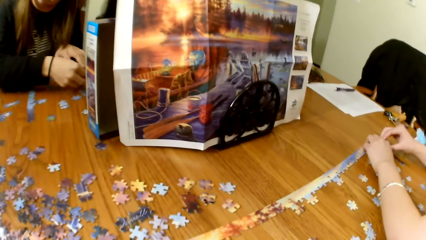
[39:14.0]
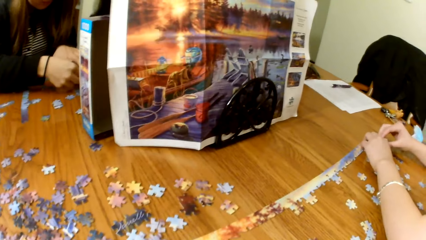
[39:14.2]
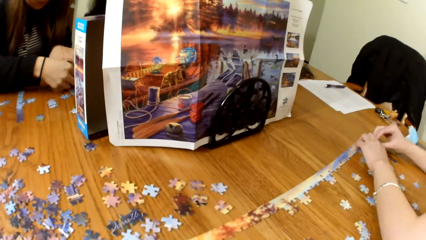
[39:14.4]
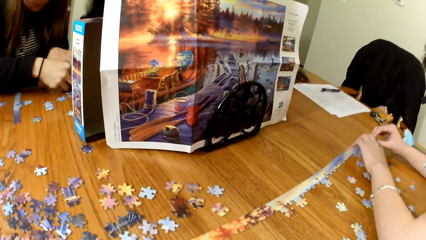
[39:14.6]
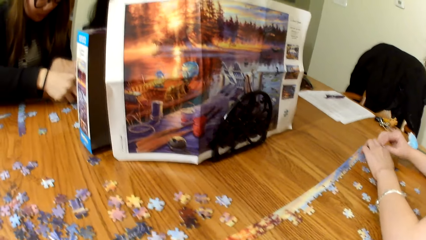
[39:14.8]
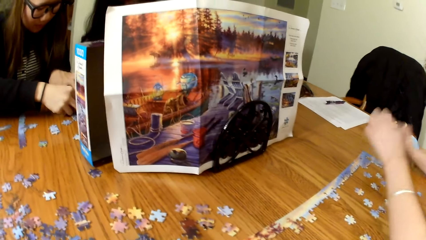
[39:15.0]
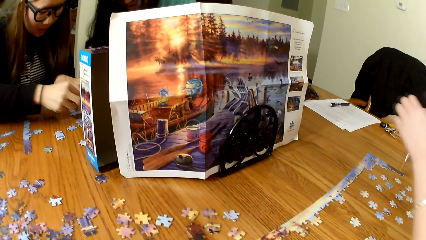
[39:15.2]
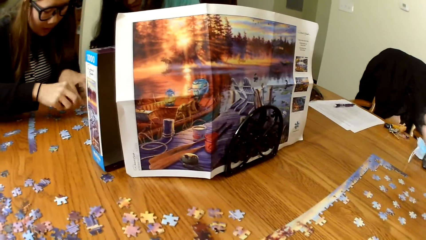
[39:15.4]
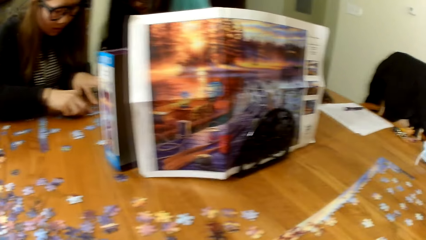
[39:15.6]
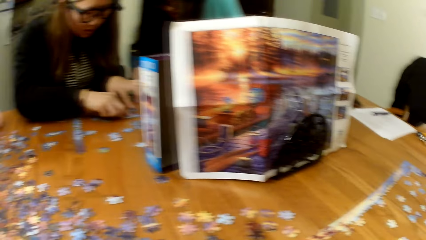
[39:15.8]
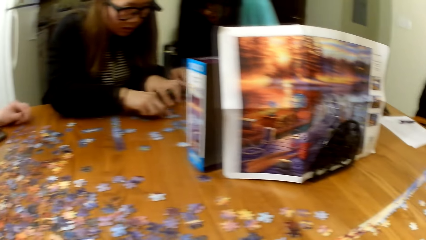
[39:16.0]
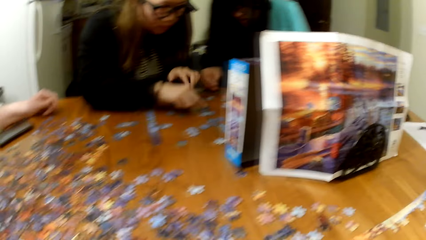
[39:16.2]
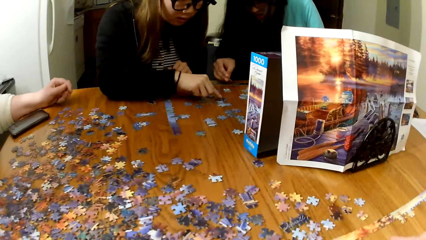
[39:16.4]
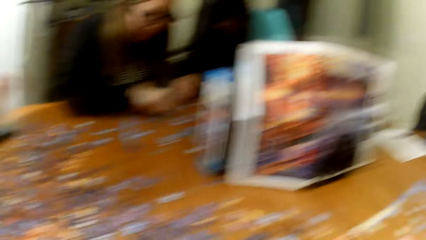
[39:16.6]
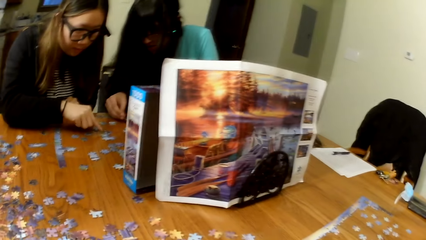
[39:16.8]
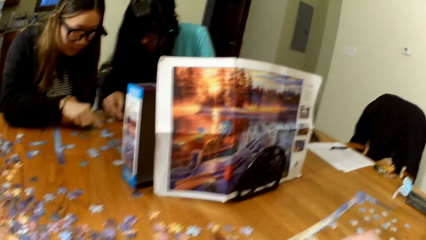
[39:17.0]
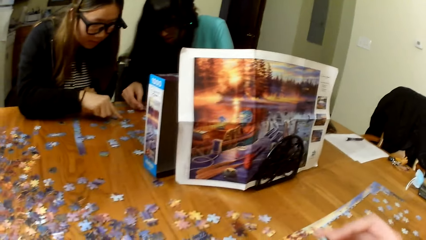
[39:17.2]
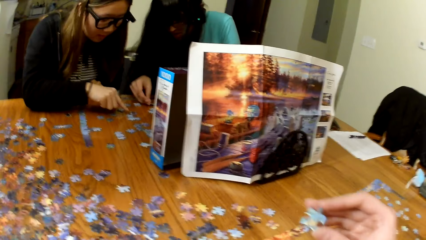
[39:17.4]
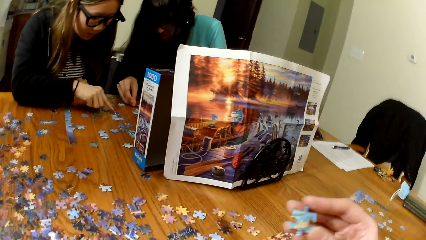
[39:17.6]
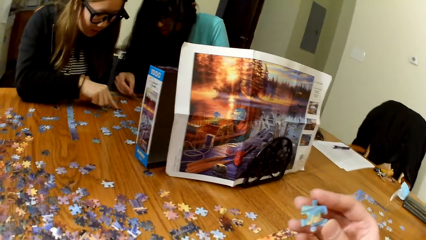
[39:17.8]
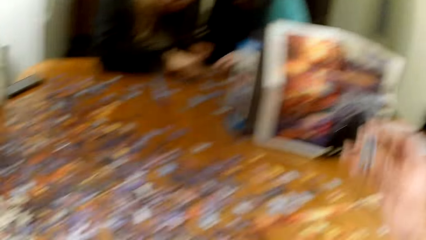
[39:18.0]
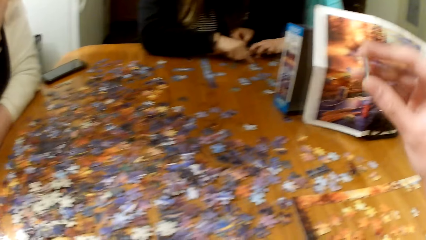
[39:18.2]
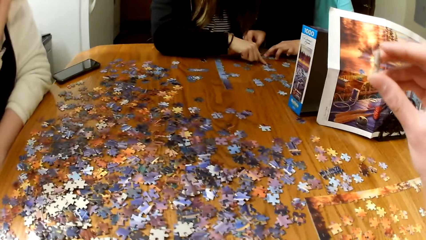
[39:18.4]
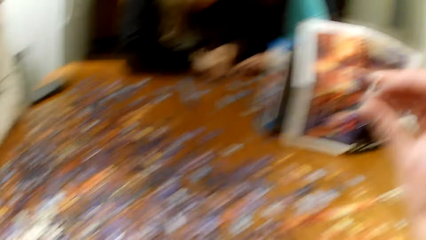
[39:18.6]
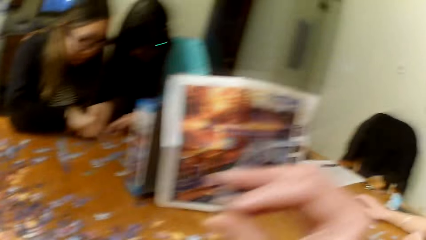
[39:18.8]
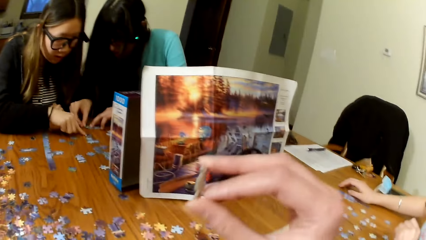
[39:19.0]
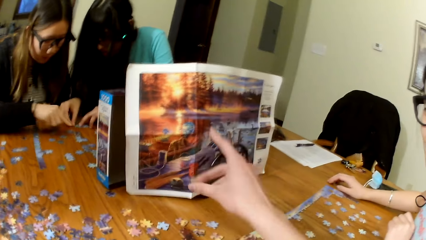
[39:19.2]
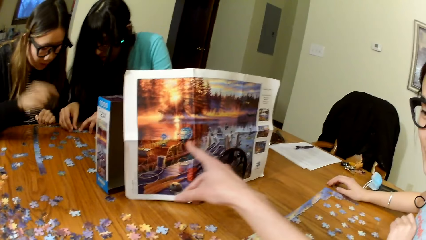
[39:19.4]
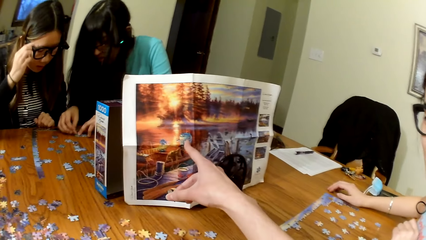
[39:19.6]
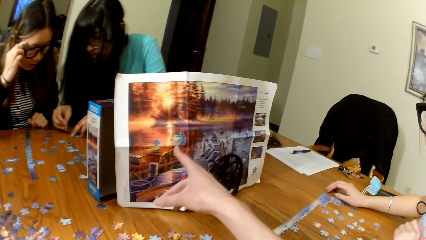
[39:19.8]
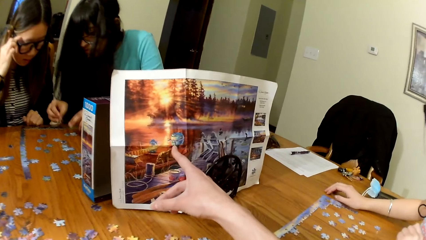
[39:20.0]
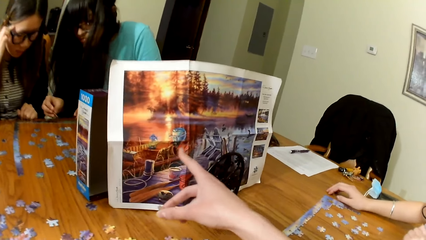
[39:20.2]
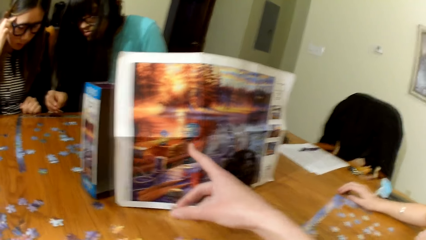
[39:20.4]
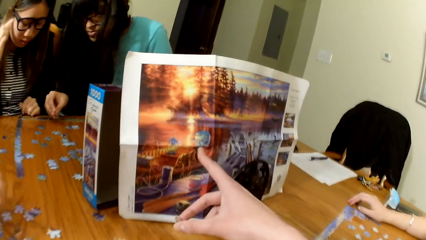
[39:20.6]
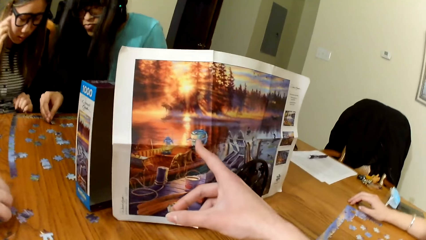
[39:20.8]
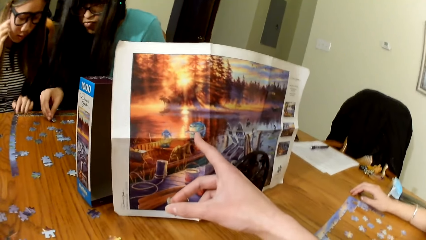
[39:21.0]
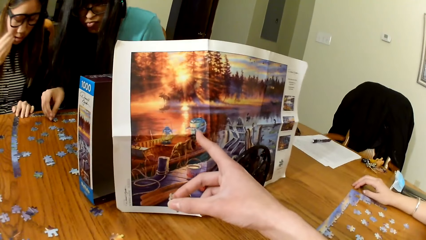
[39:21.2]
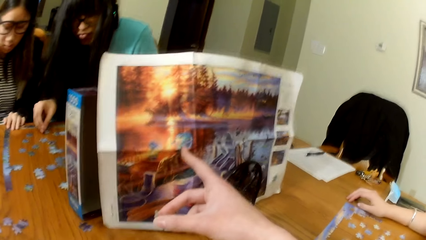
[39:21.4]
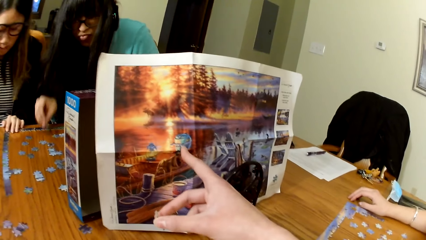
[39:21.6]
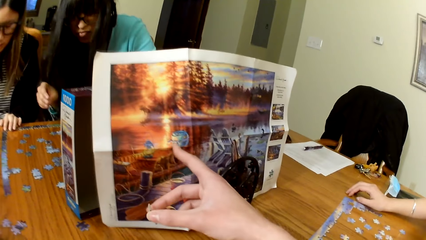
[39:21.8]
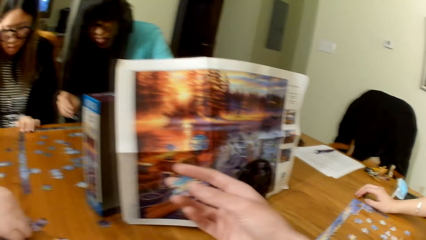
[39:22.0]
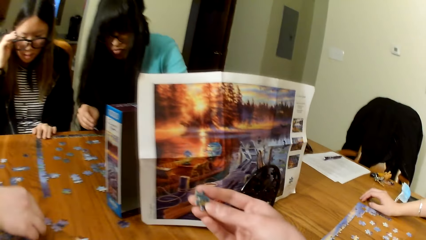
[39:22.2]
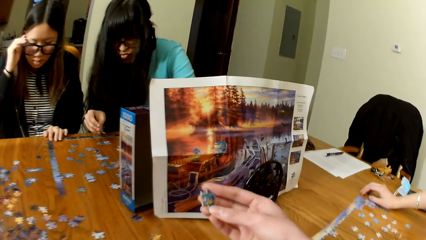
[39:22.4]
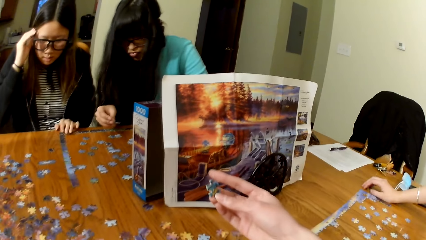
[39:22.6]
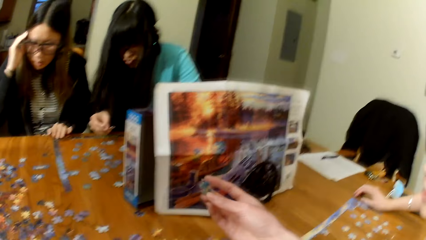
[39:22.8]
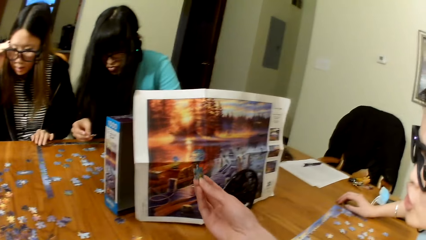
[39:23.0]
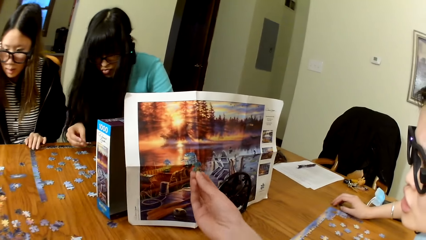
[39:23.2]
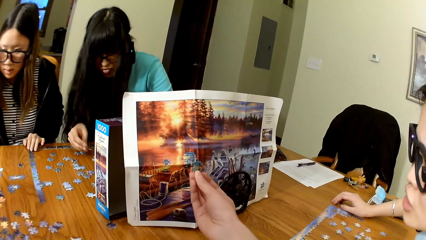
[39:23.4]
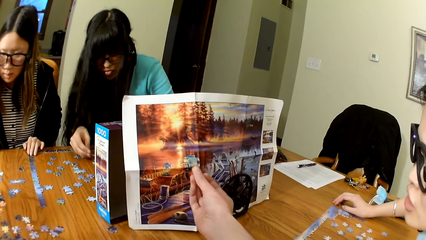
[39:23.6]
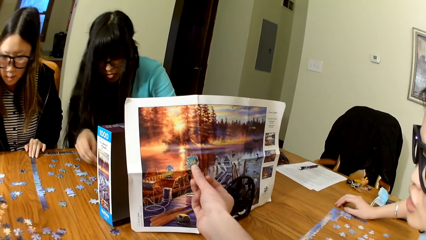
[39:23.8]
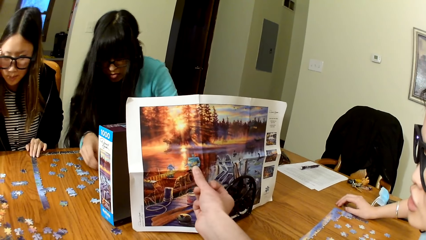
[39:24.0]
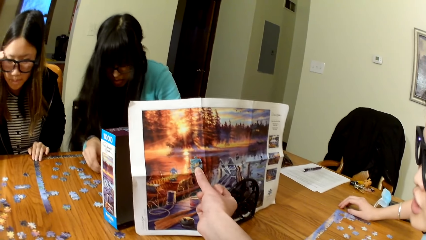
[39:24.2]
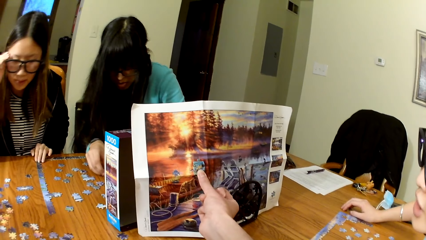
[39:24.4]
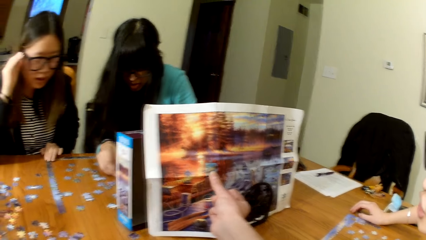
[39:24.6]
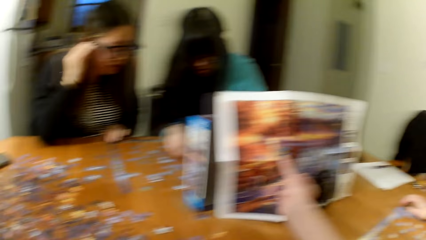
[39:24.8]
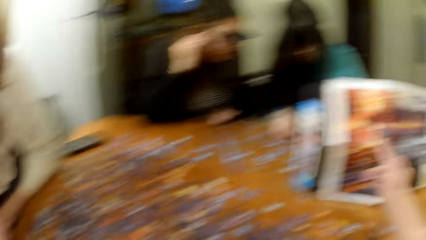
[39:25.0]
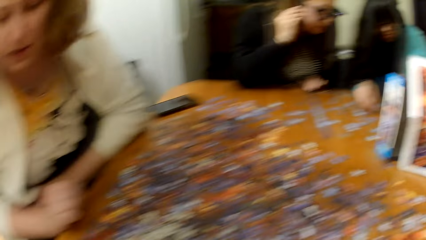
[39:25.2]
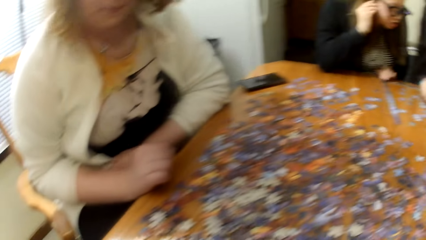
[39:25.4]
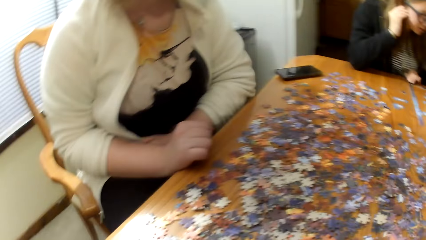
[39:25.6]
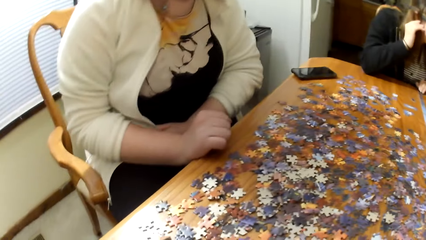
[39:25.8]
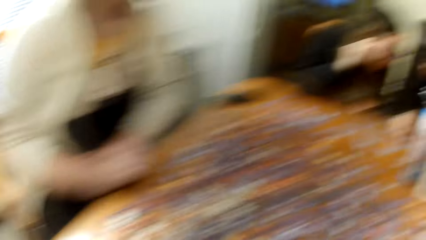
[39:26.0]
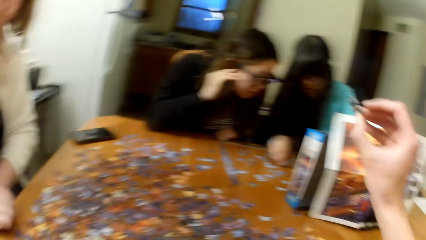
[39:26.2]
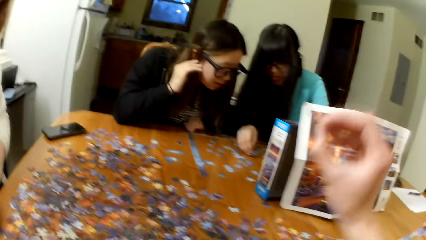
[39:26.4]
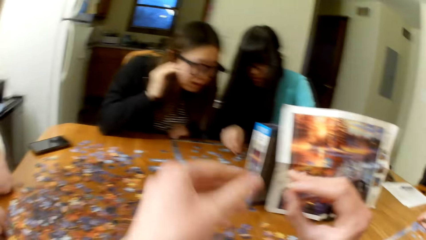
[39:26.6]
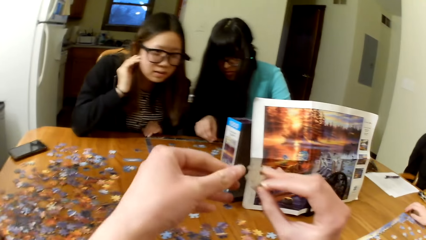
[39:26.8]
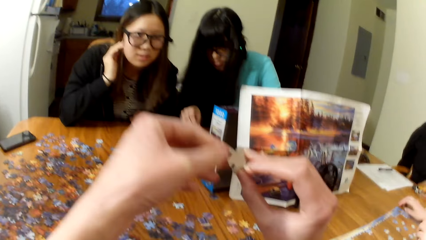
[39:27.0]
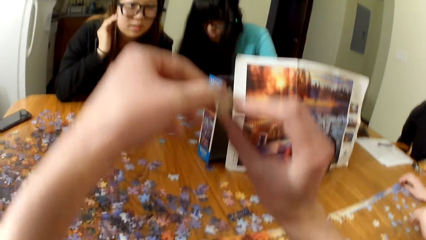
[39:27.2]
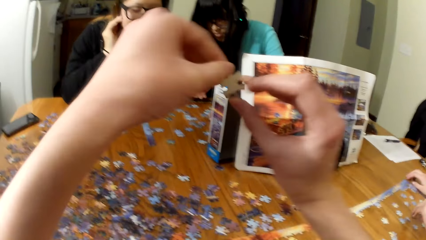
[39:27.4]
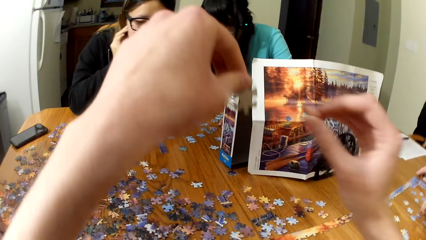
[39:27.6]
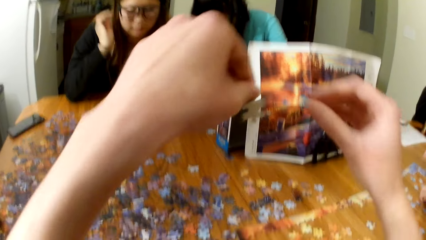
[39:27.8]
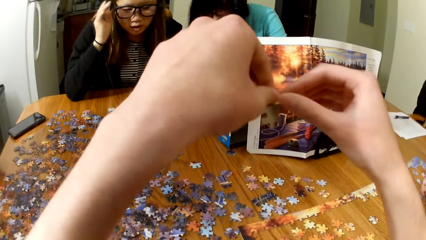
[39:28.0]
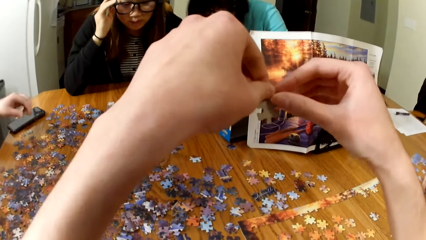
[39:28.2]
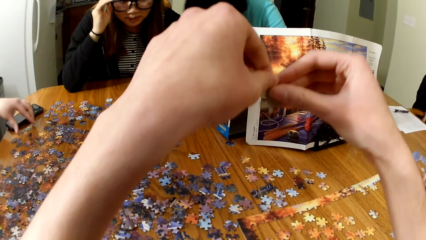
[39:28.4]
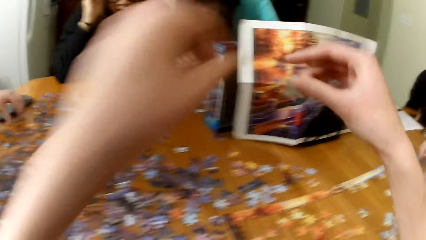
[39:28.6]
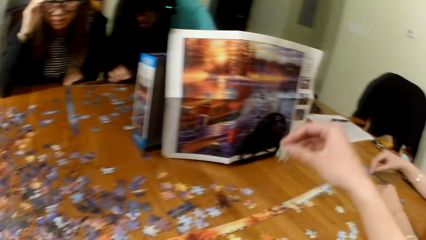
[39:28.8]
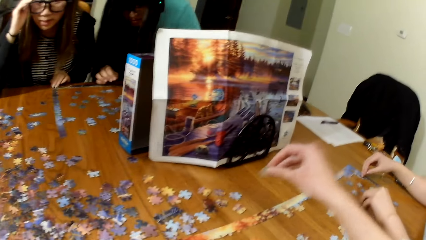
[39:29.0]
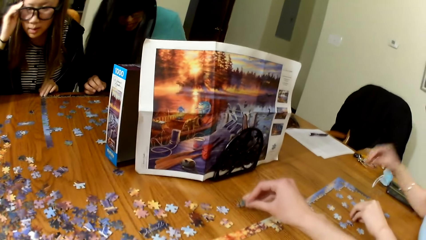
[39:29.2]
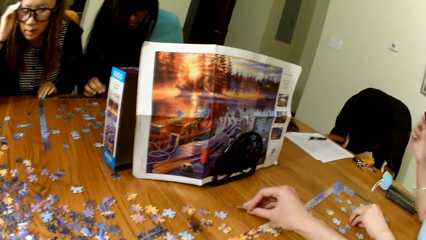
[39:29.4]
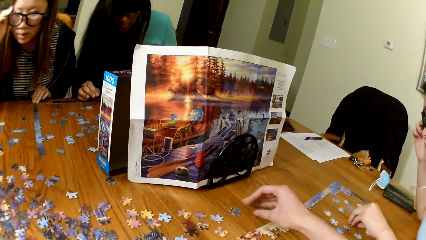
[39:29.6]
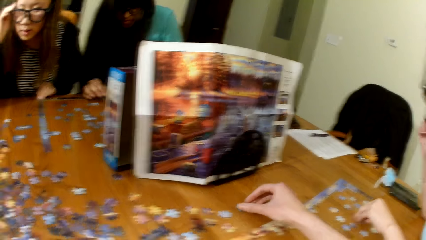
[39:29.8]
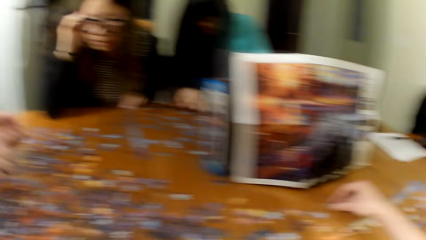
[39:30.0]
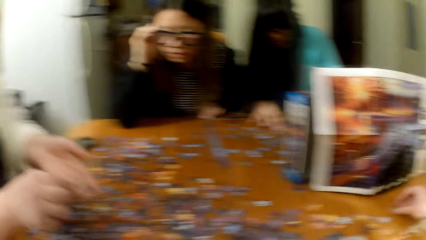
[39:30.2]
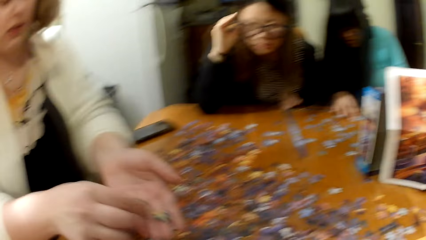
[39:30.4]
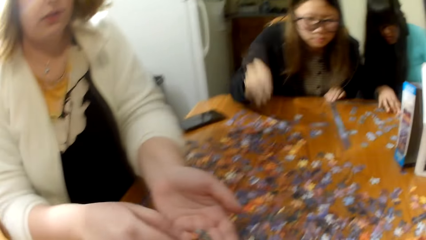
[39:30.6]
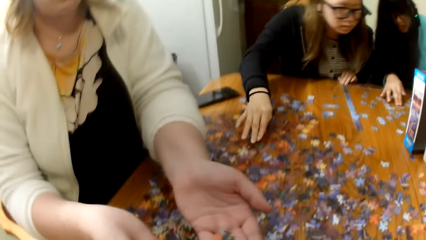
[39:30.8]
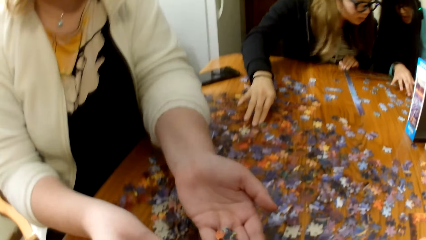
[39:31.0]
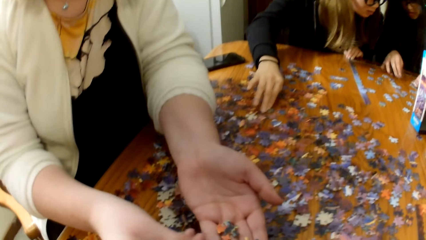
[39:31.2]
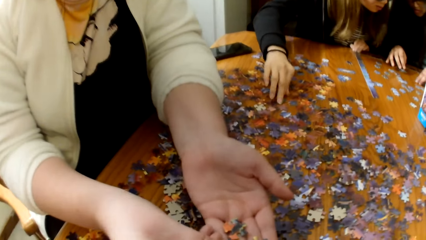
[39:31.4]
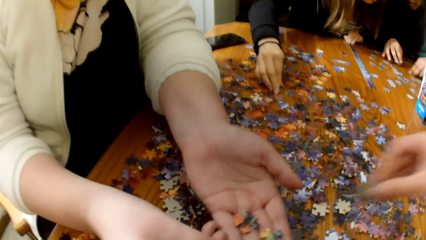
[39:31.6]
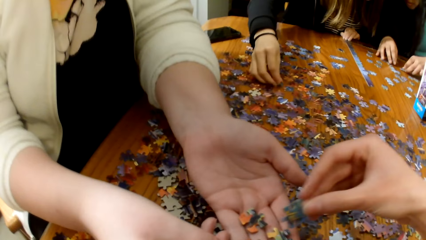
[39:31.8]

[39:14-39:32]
A lady and another lady play the jigsaw. The camera wearer lifts the puzzle piece. They look at the paper. They look for puzzle pieces. They place the piece of the puzzle on the table.
